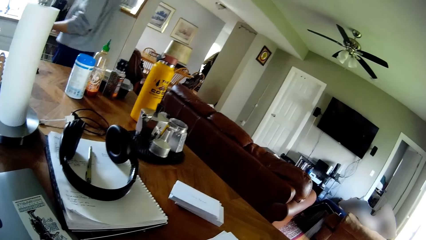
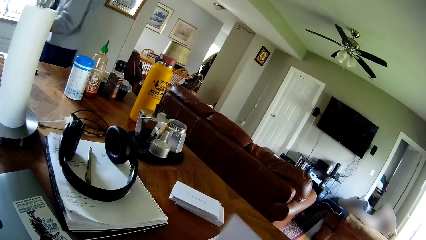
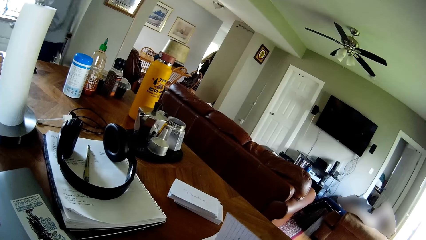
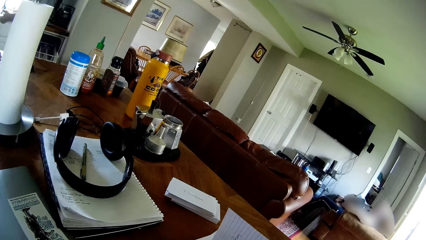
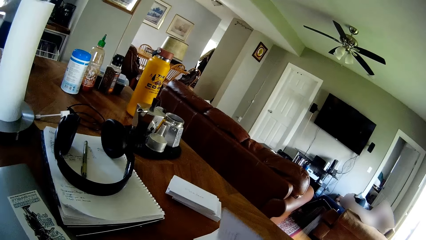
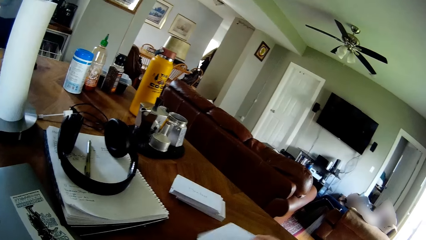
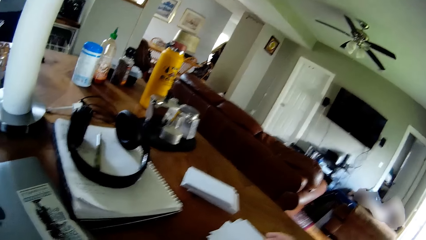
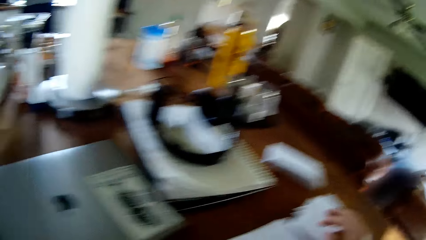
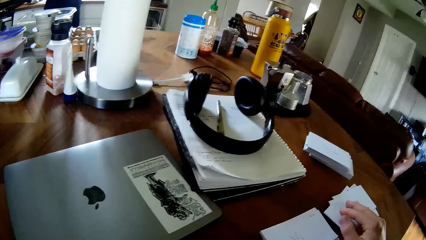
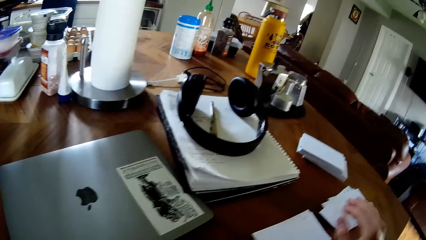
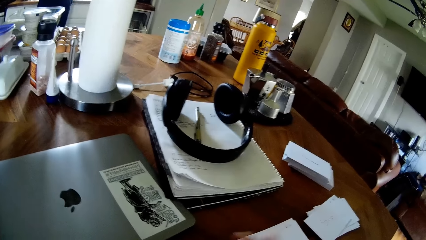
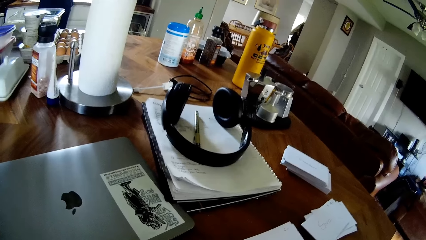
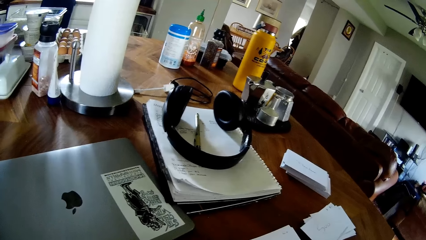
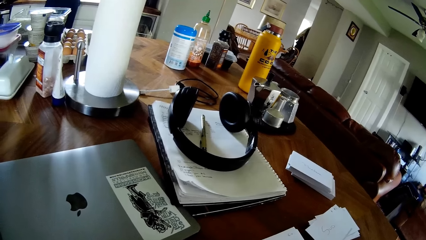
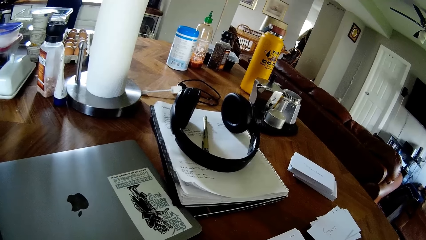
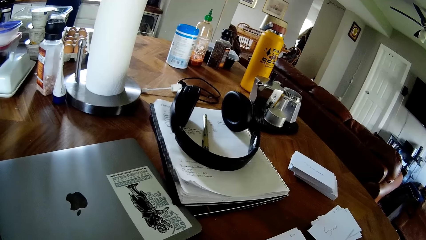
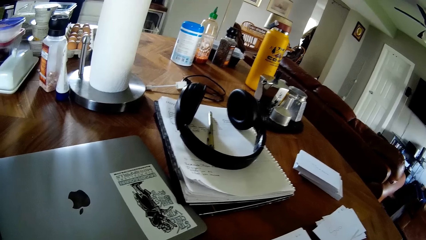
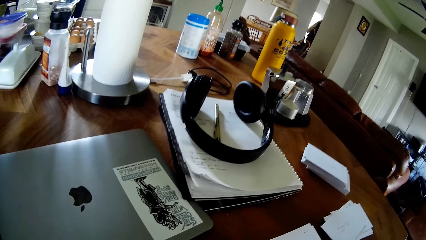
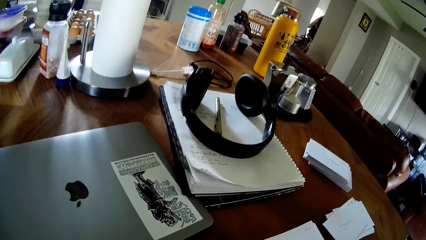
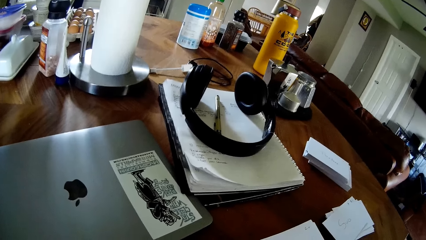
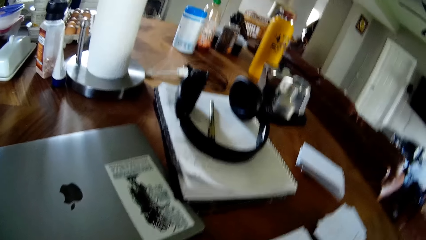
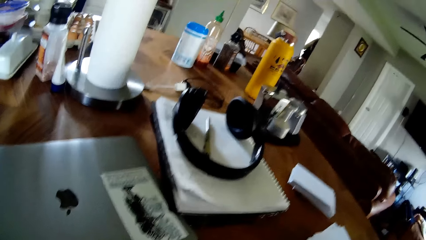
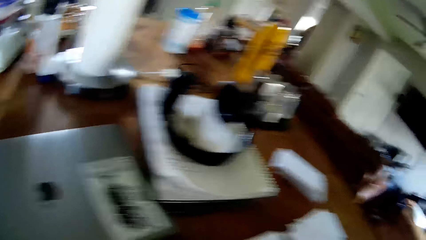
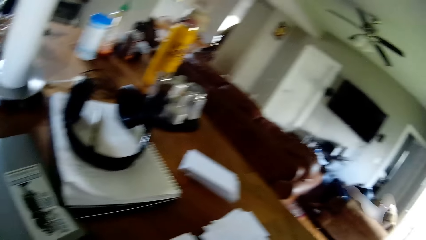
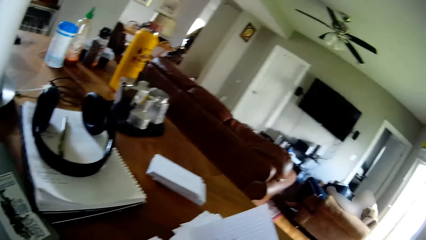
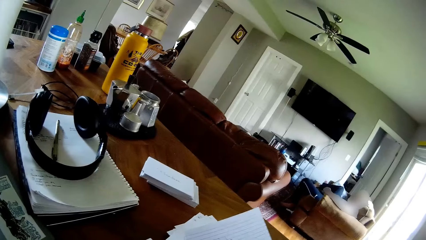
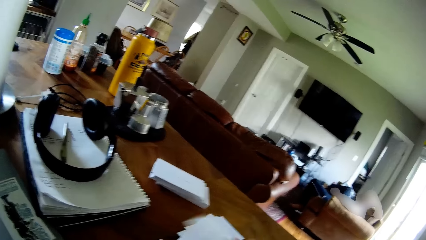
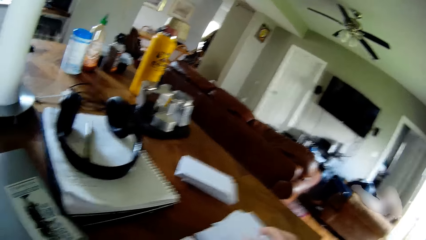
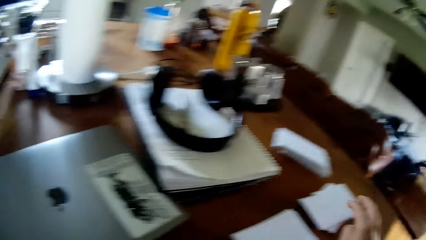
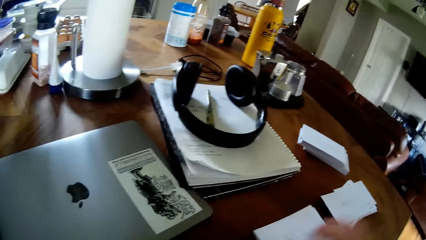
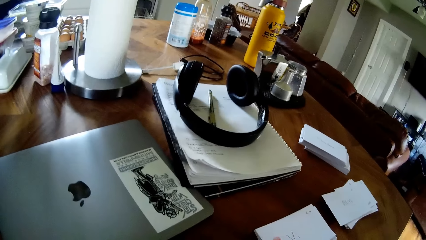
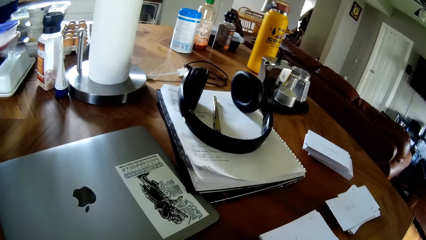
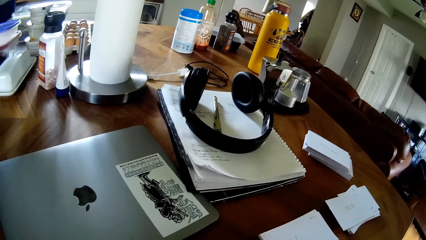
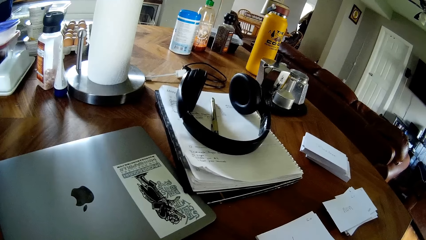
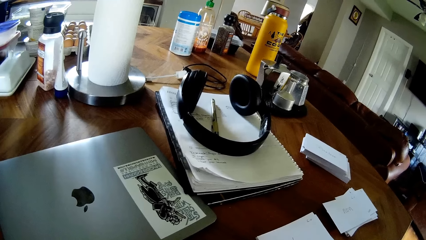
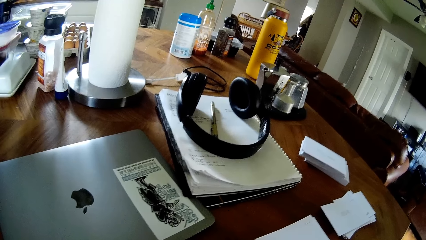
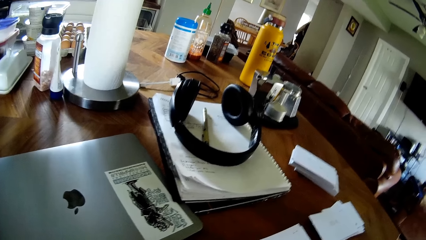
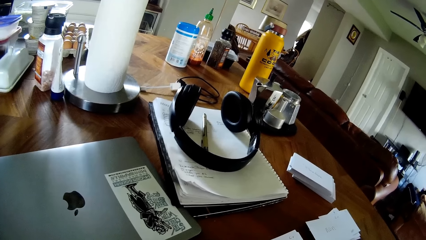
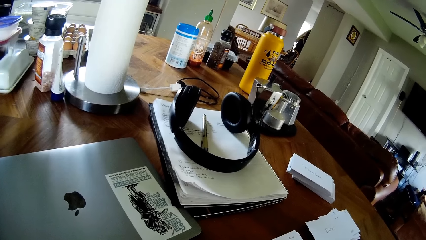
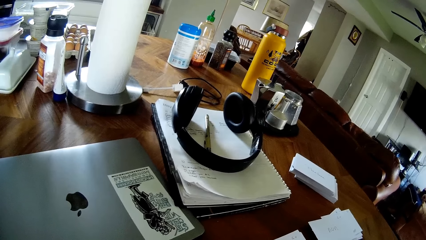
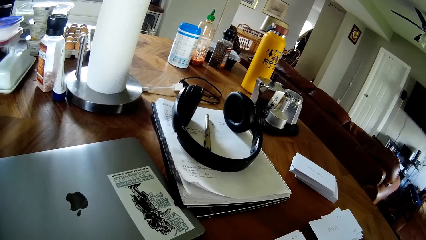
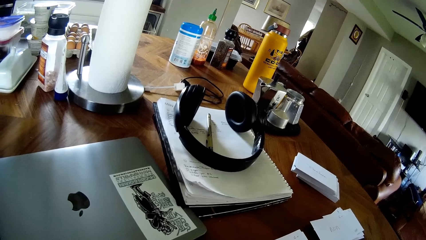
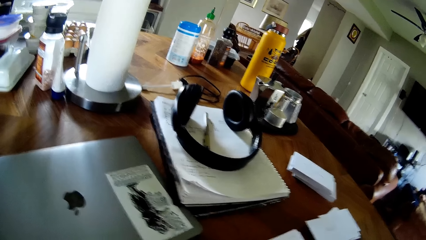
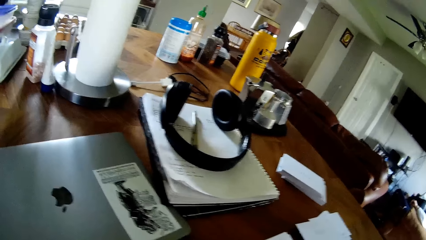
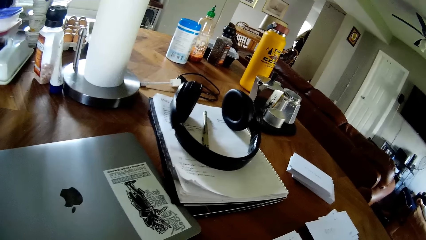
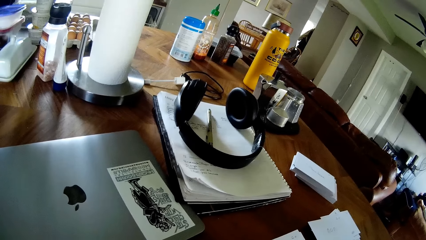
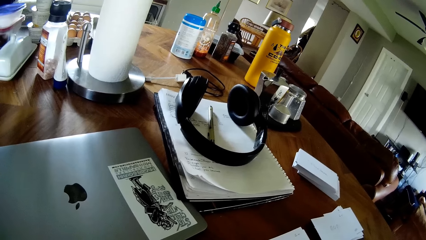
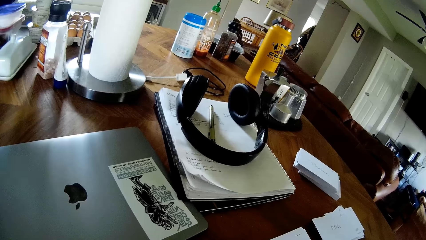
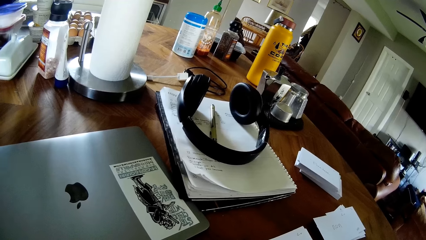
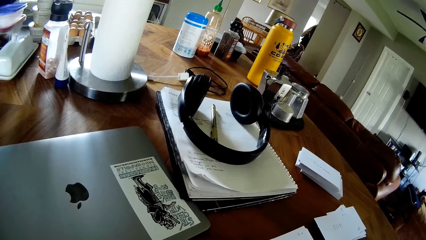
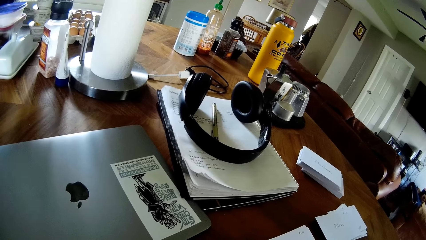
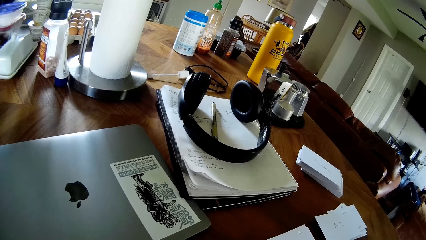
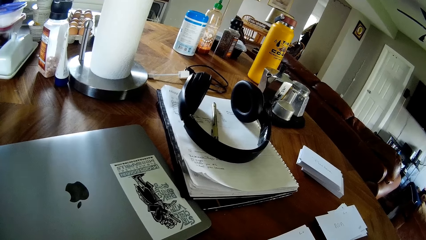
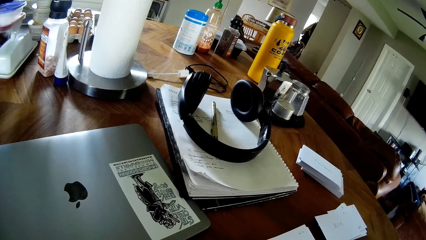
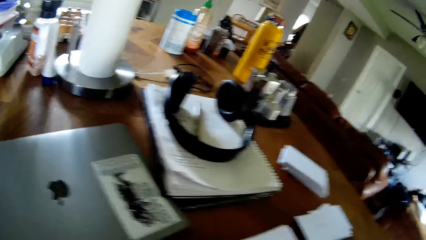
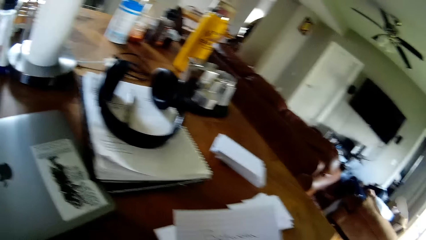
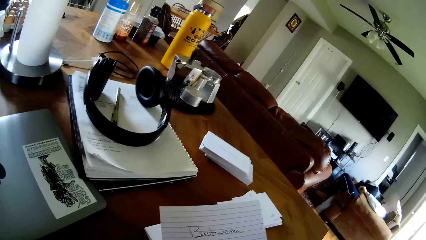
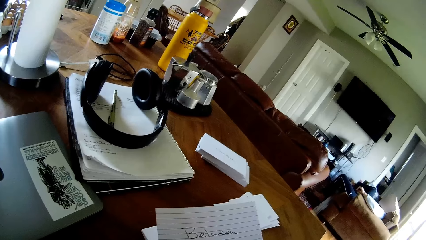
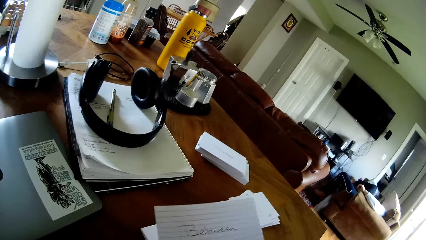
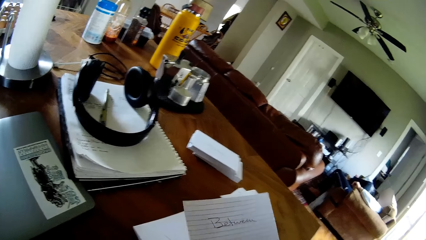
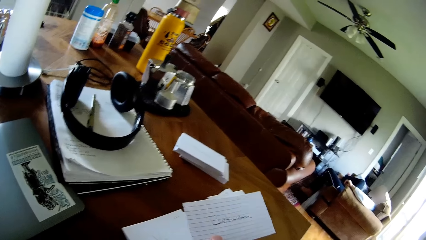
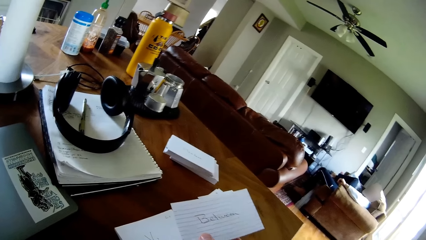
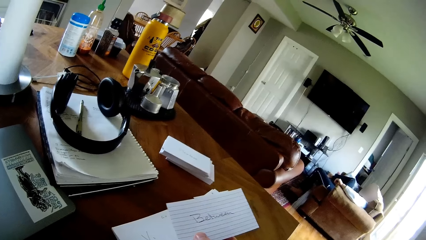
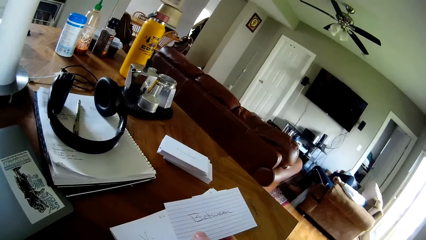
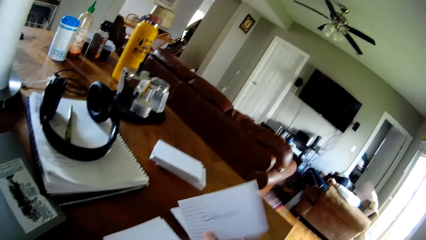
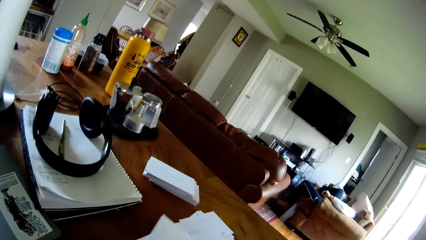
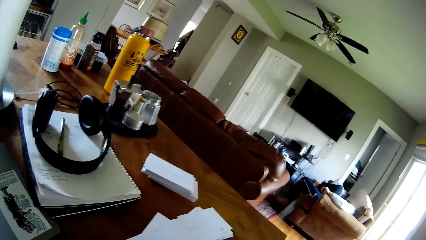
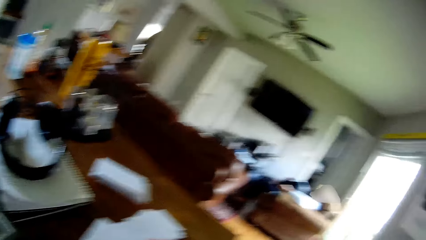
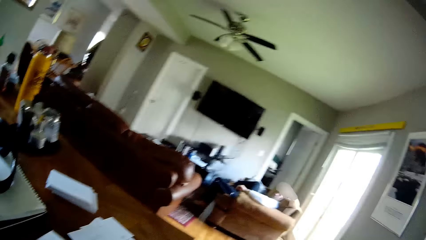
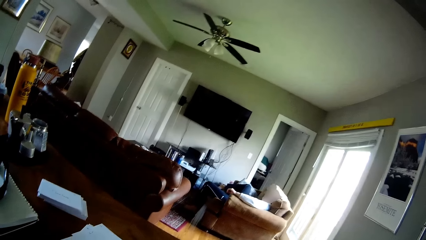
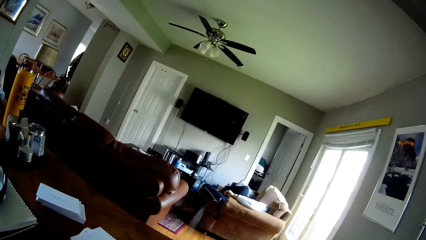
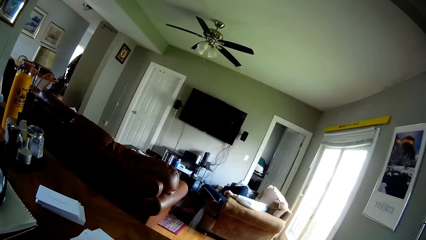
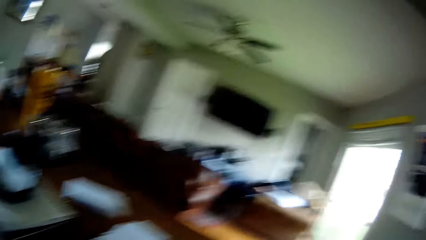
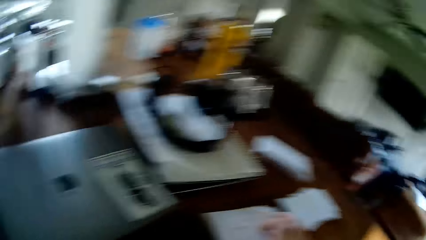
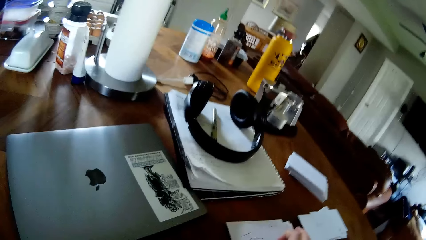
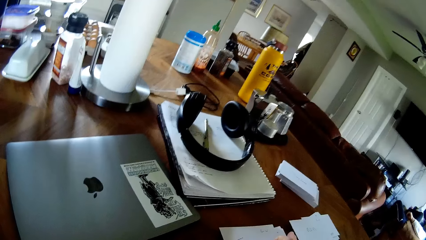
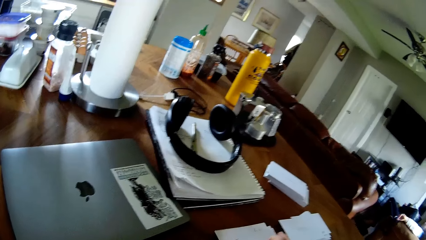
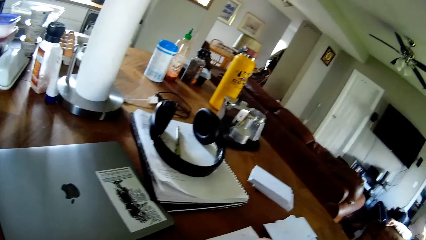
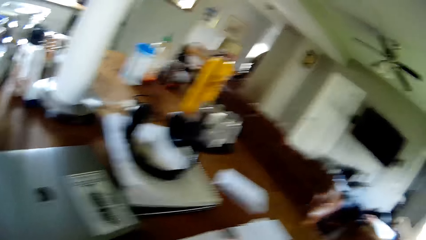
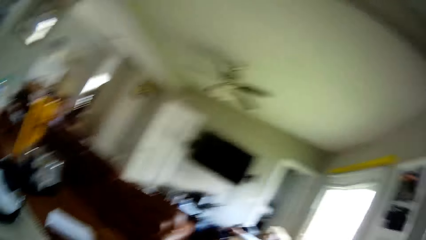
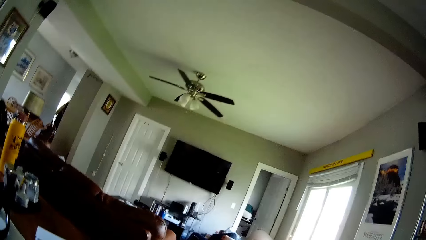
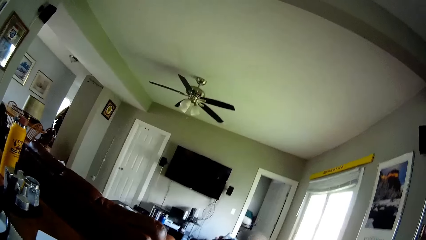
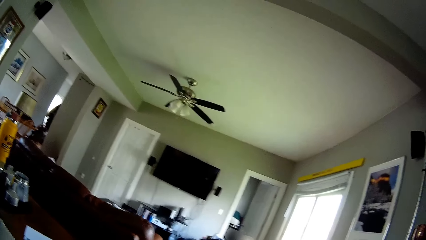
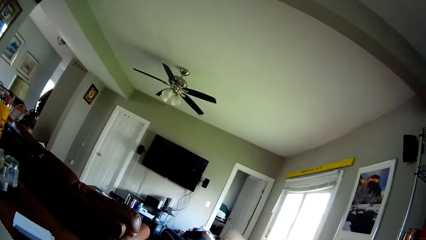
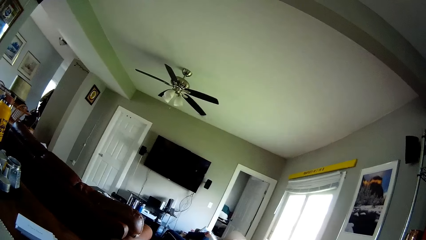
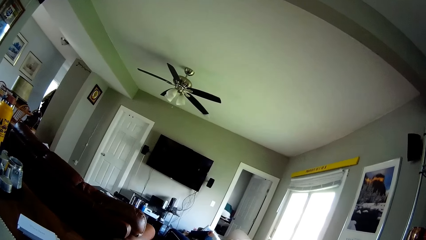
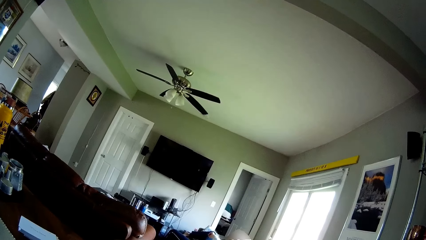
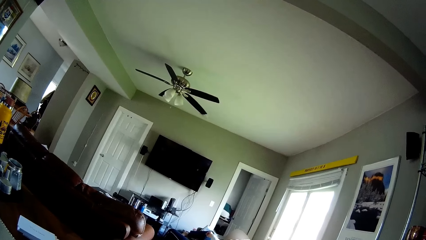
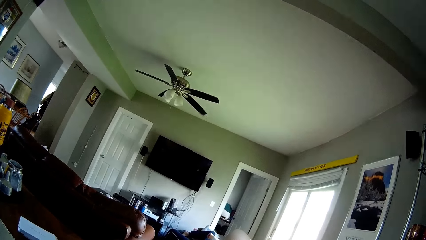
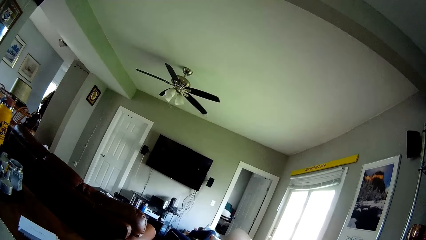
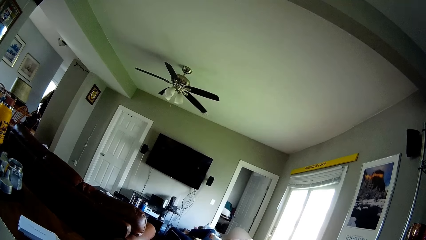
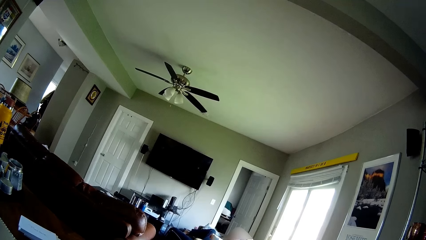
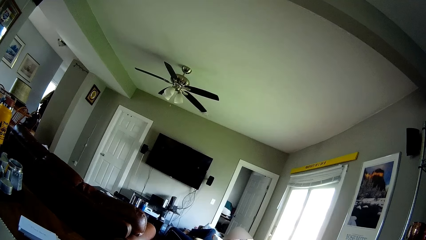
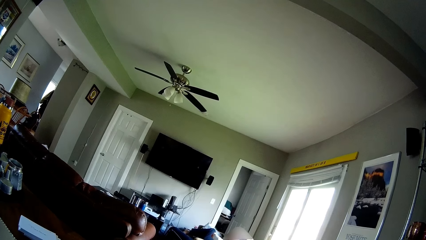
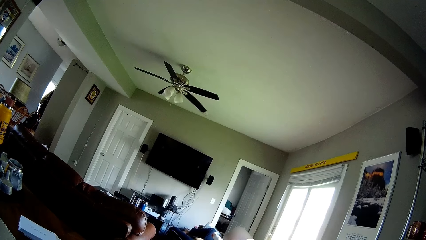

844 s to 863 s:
A man walks toward a sink in the kitchen. The camera wearer drops a paper on the pile of papers on the table with his right hand. He reads from the paper to another man. He drops a paper on the pile of papers on the table with his right hand. He holds up a paper with his right hand. He holds down the paper on the table with his right hand.
